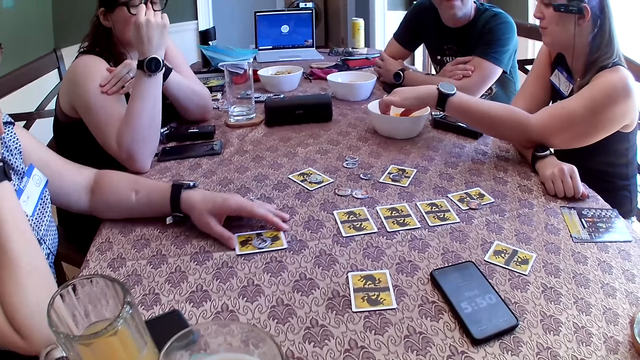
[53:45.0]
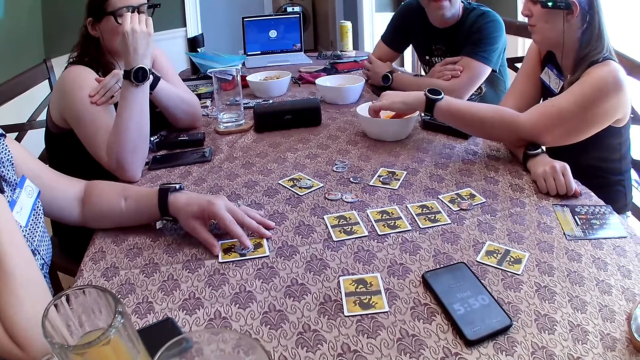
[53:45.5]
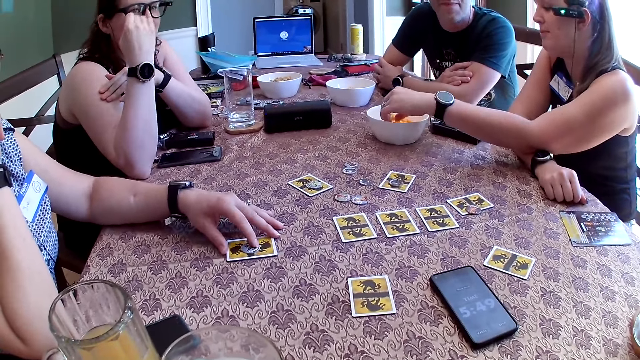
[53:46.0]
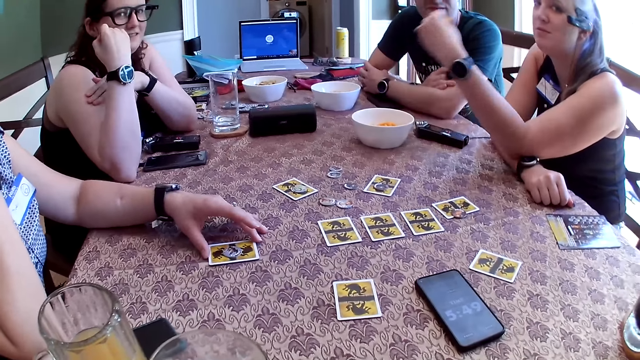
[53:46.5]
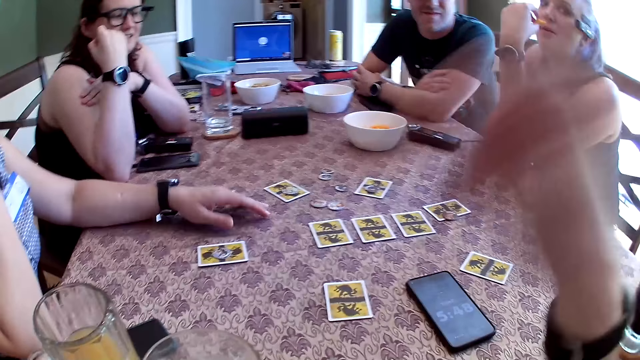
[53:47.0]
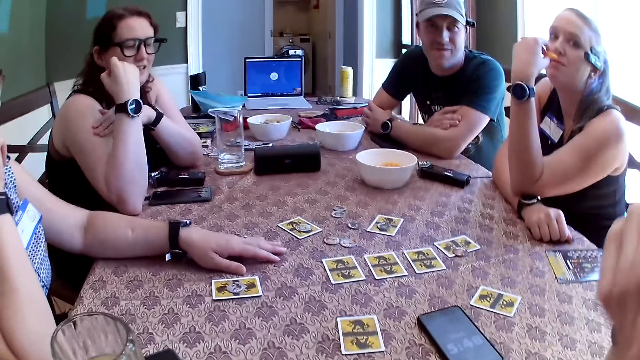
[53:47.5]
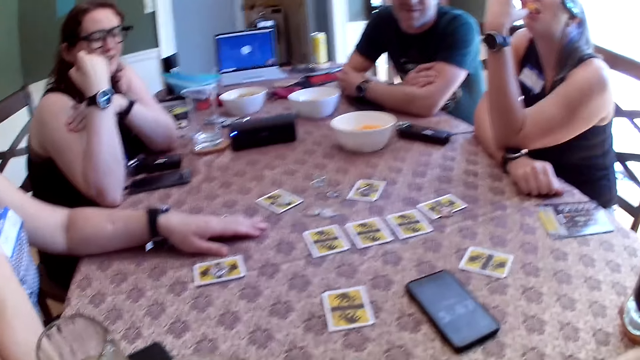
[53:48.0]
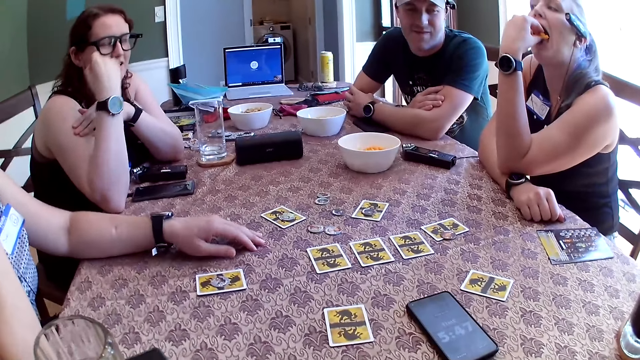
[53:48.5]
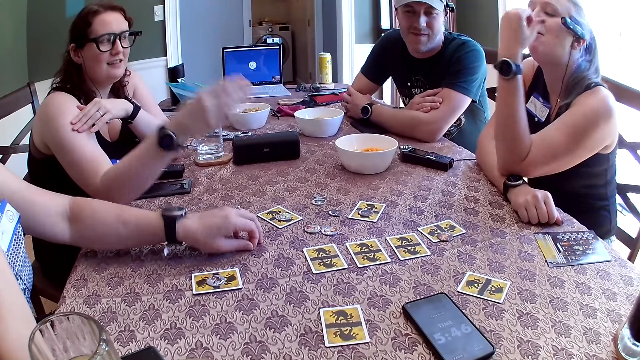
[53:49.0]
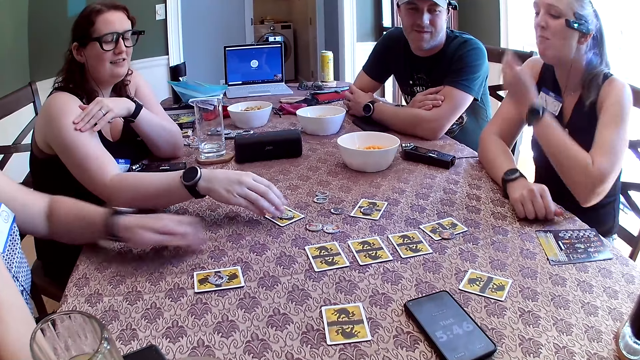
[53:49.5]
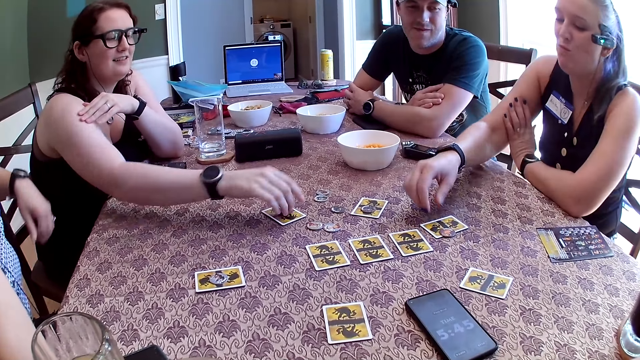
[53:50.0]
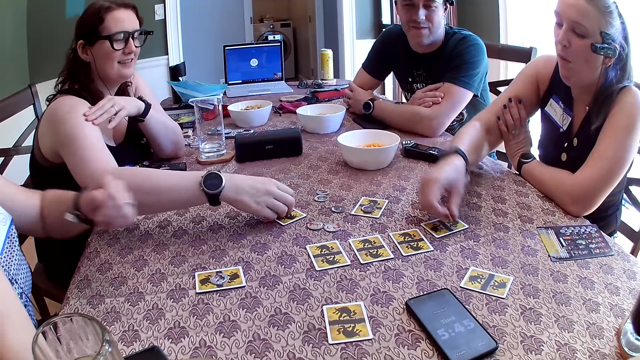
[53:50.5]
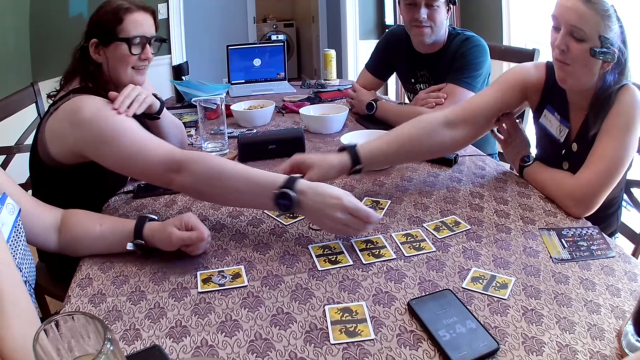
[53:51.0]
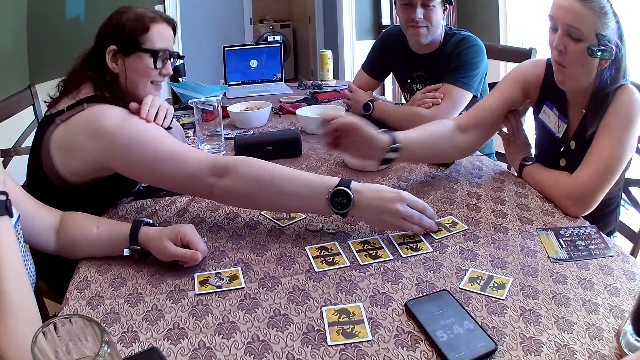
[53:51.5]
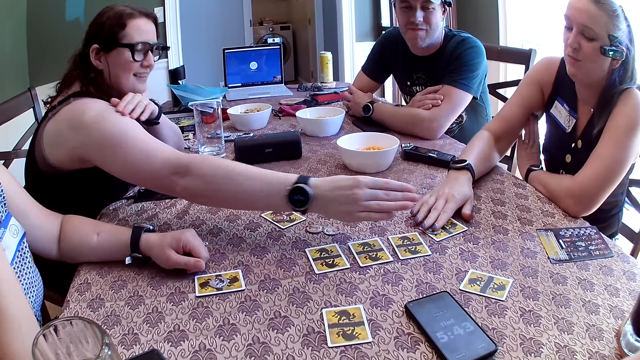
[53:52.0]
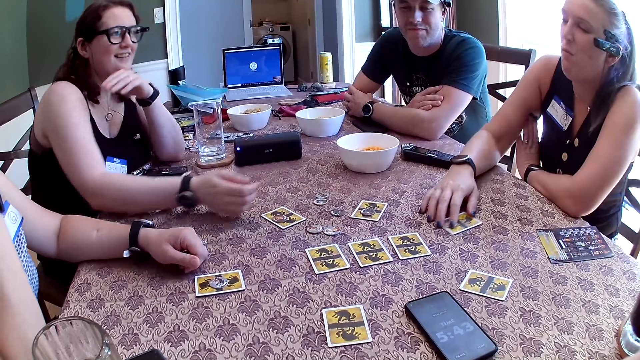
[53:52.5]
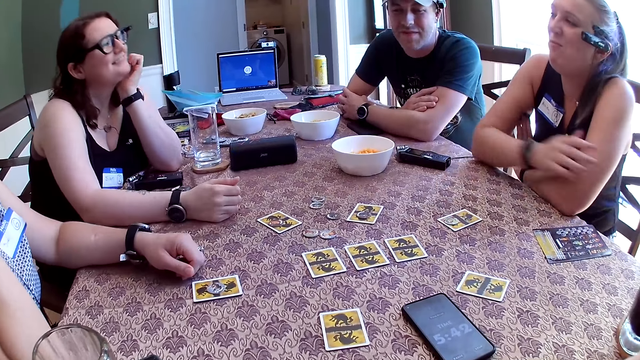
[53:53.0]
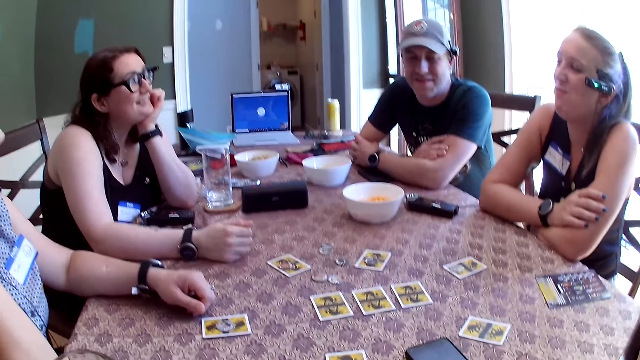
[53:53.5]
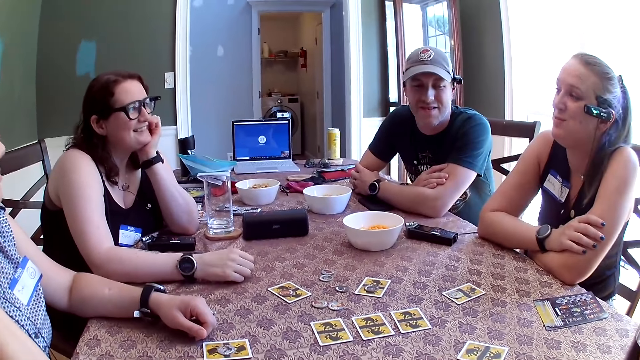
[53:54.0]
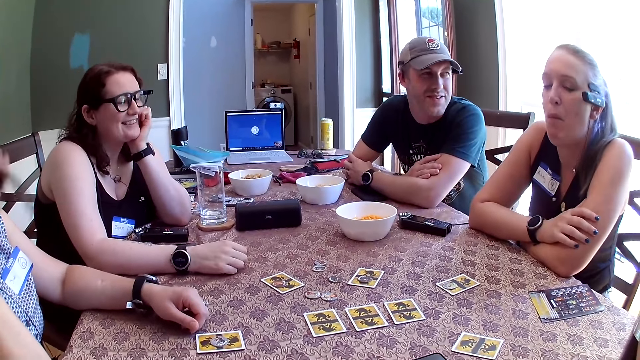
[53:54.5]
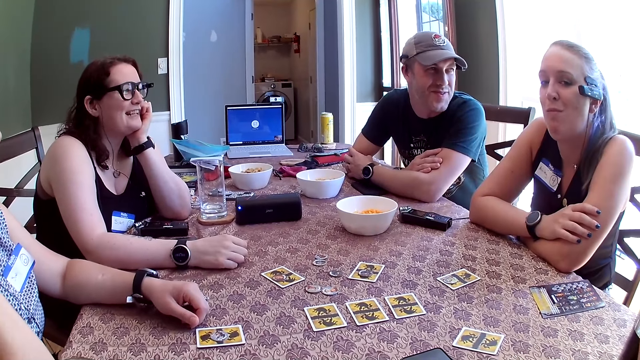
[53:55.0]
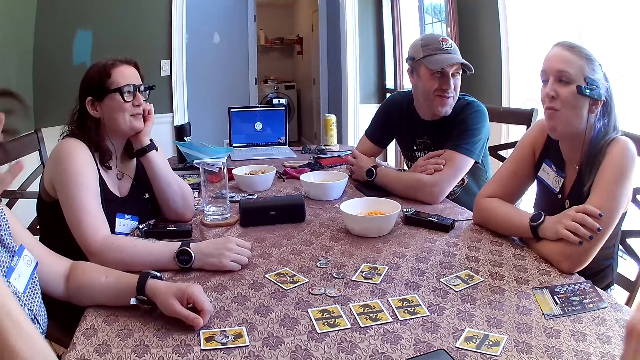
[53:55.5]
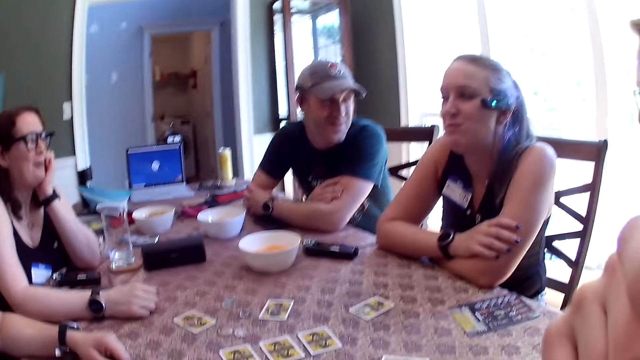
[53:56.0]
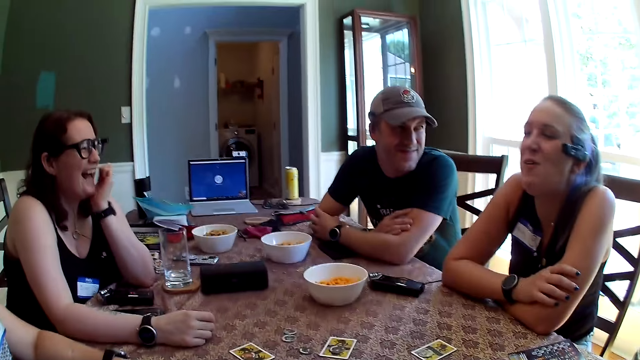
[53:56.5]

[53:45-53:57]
The woman picks a snack from the bowl on the table with her left hand. Another woman moves the card with her left hand on the table. The first woman eats the snack in her left hand. A third woman picks a token with her right hand from the table. The first woman picks a token with her right hand from the table. The first woman drops the token on the table with her right hand. The third woman drops the token on the table with her right hand.

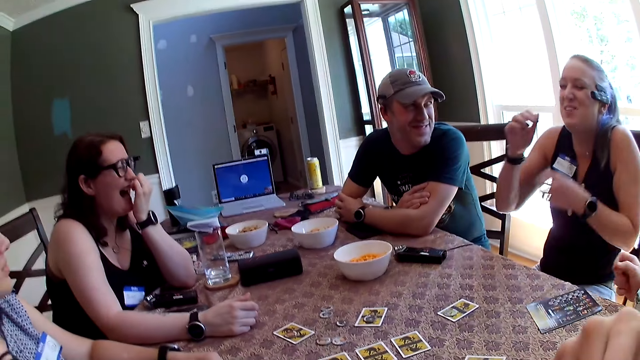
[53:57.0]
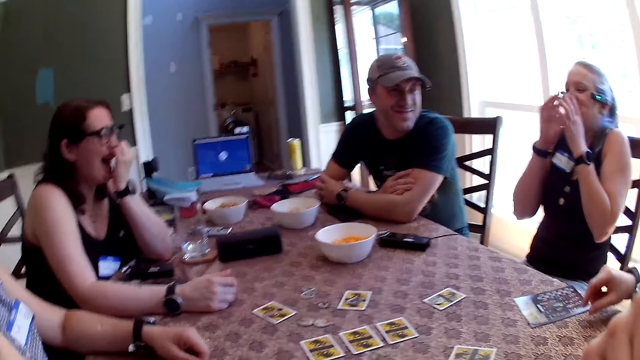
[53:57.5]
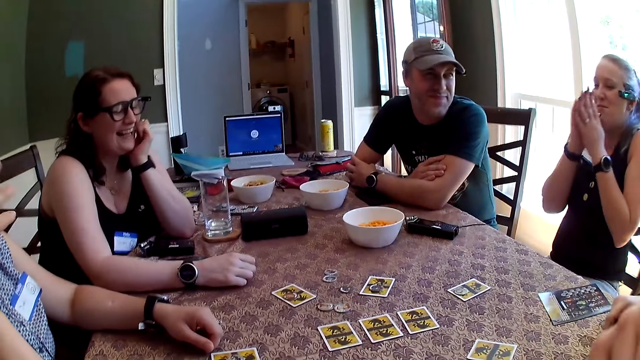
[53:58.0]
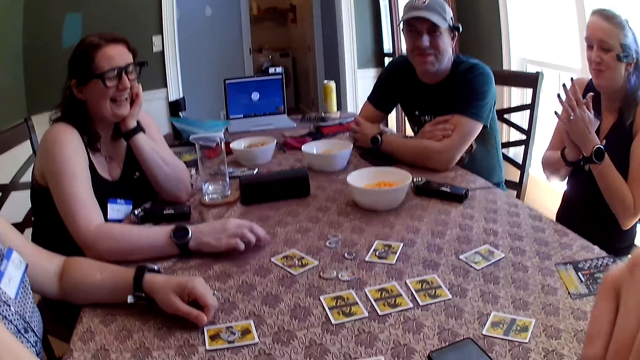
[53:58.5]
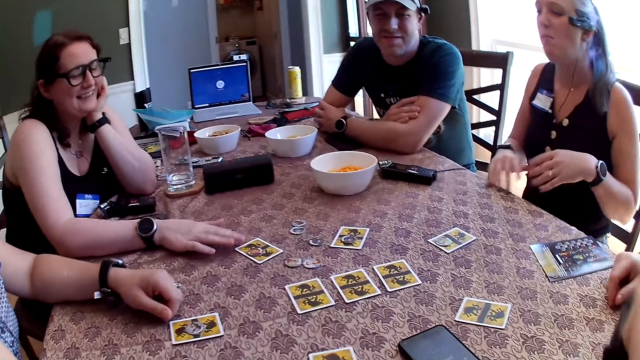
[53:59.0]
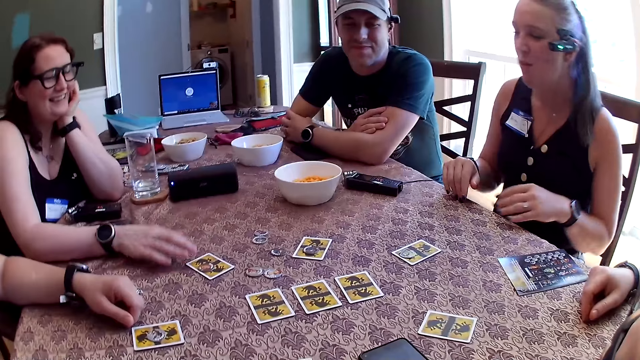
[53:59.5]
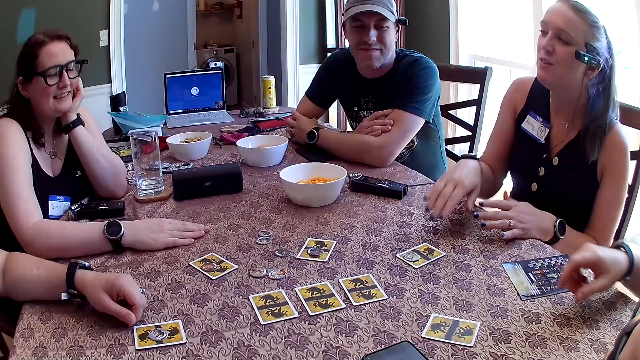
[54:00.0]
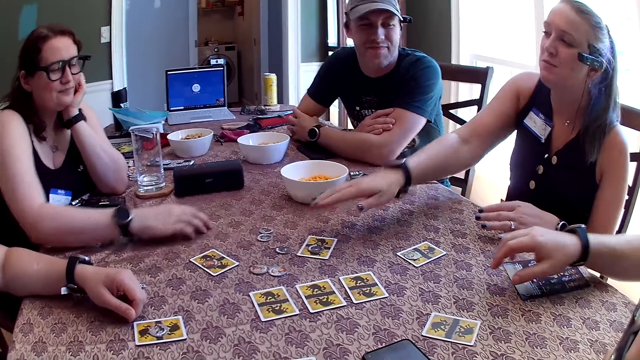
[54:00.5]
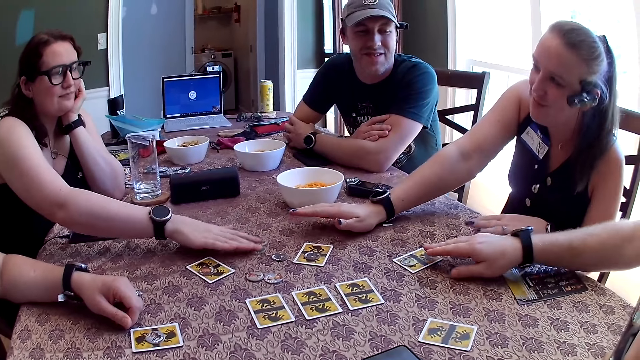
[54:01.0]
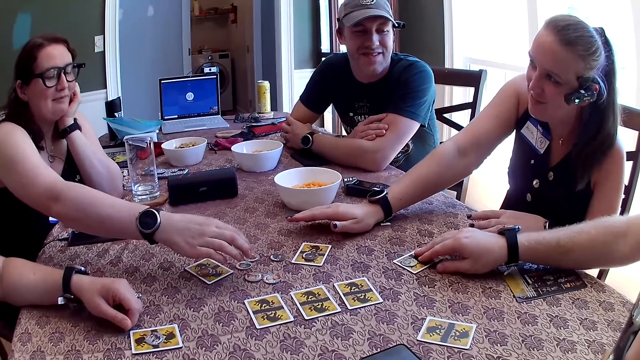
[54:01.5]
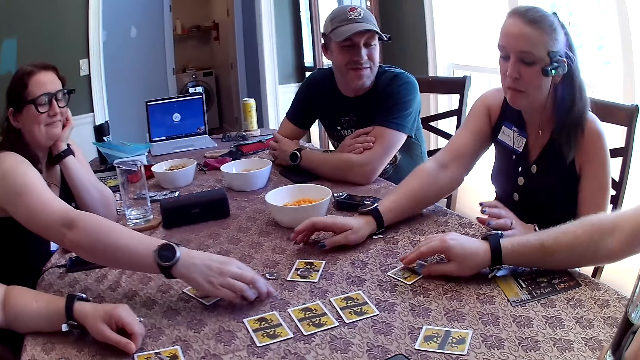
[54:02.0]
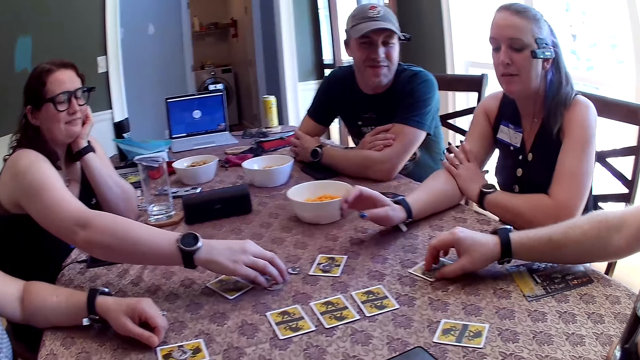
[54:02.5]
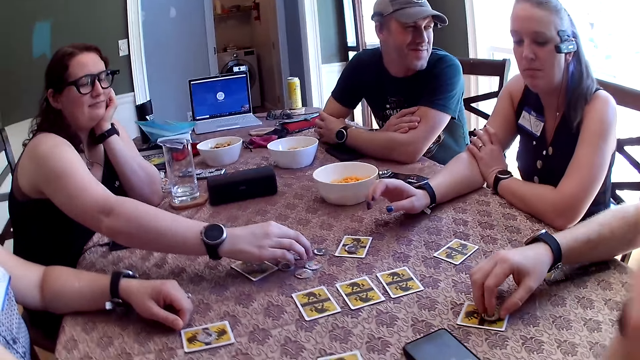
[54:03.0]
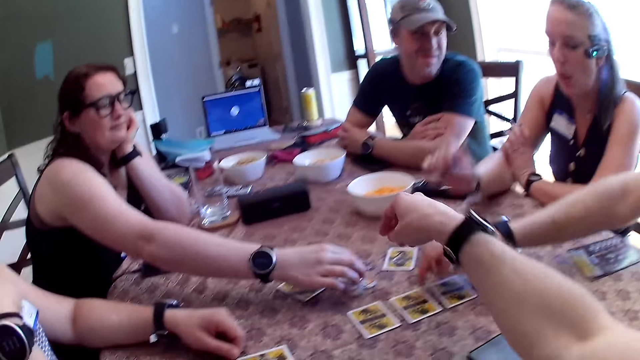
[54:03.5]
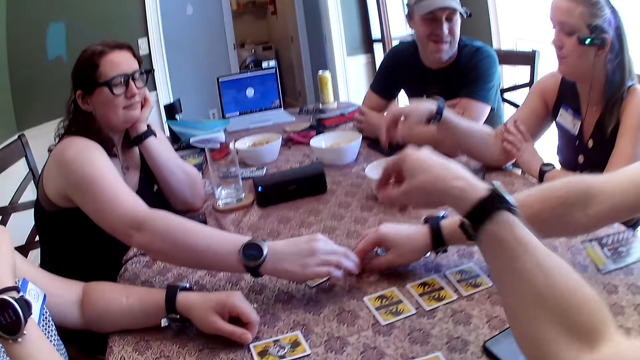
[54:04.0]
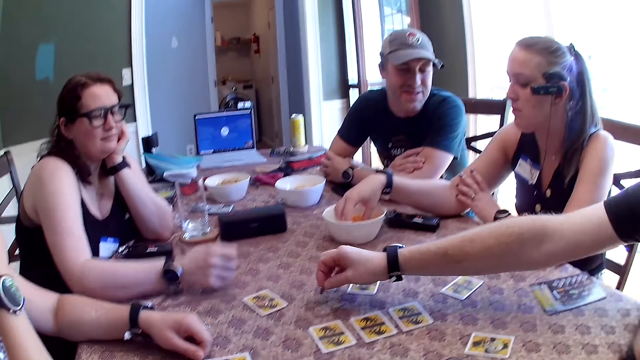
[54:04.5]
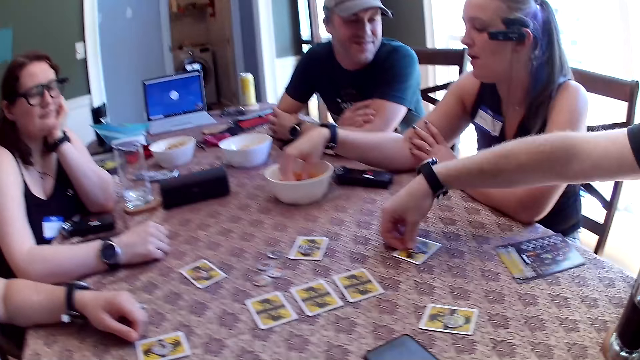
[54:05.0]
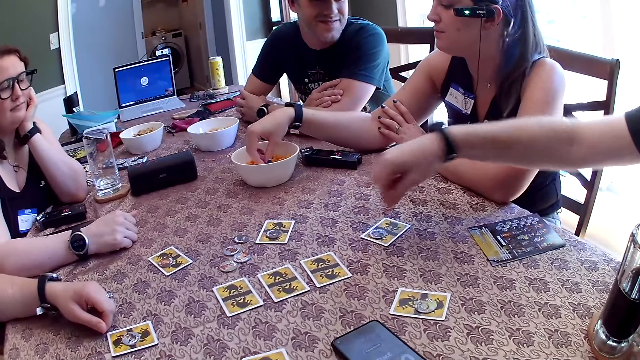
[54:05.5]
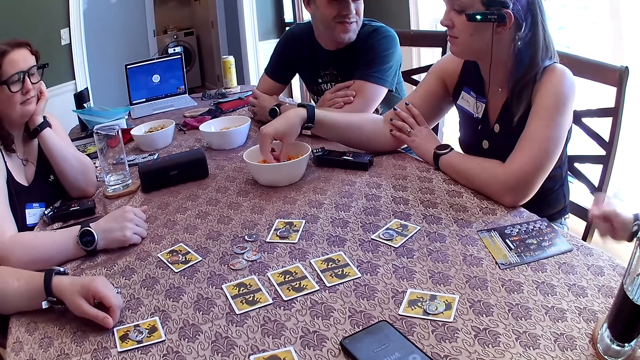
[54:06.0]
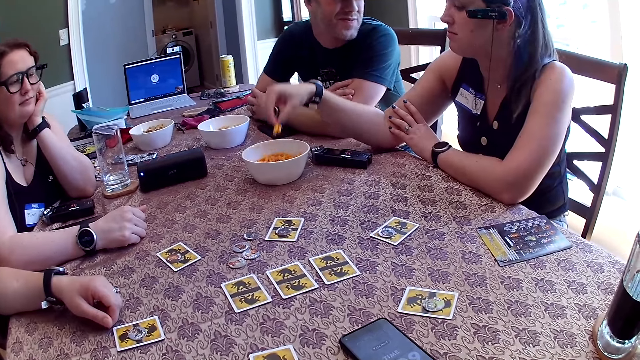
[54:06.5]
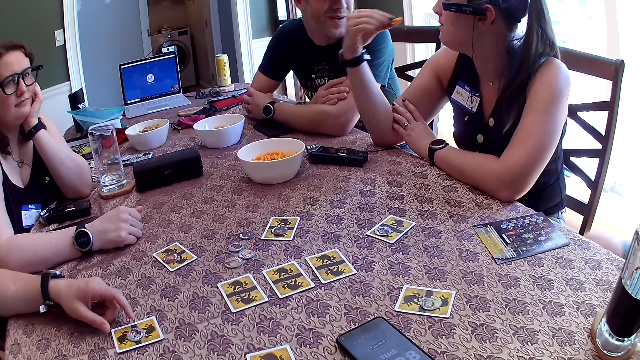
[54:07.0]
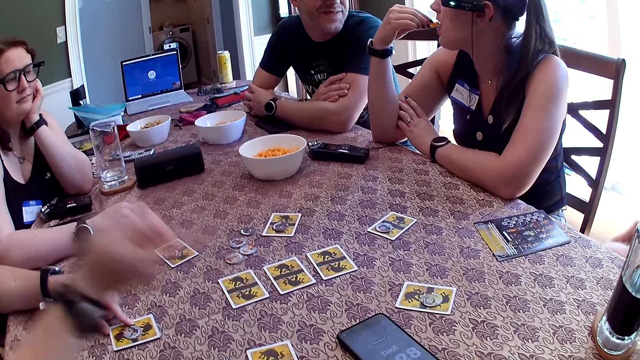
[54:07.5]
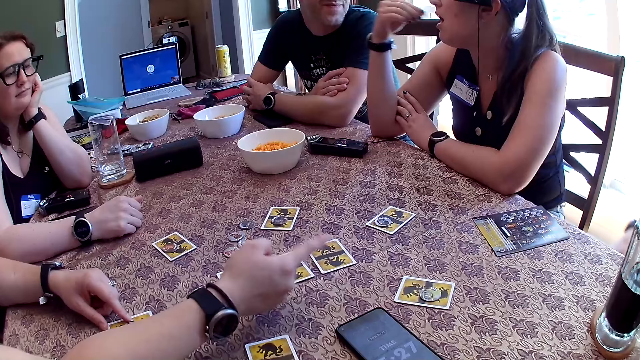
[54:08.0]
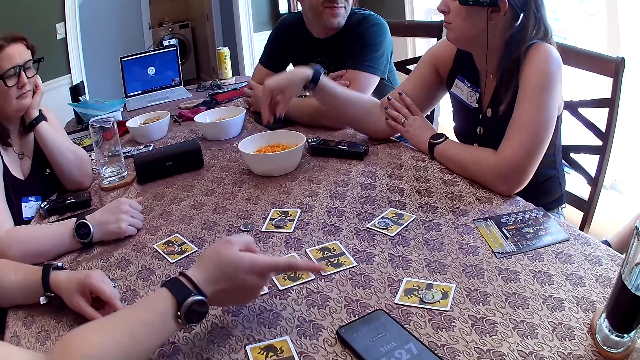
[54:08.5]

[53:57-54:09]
The woman moves a token on the table with her right hand. The man picks a token with his right hand from the table. The man drops the token on the table with his right hand. The man picks a token with his right hand from the table. Another woman puts her right hand in the bowl on the table. The man drops the token on the table with his right hand. The other woman picks a snack from the bowl on the table with her left hand. The other woman eats the snack in her right hand.
